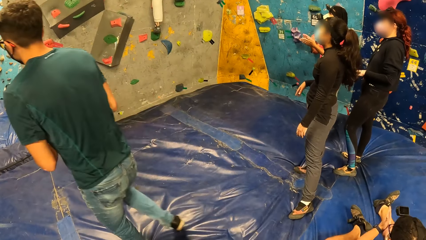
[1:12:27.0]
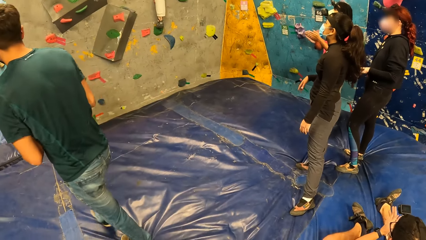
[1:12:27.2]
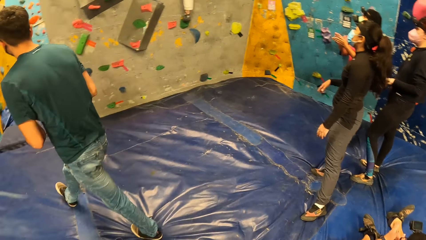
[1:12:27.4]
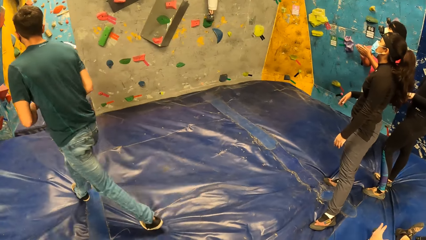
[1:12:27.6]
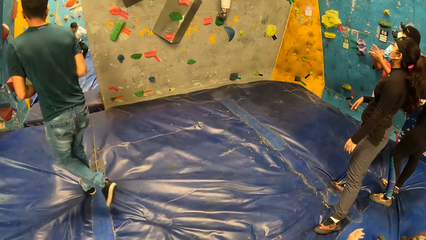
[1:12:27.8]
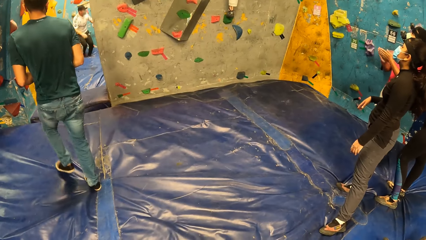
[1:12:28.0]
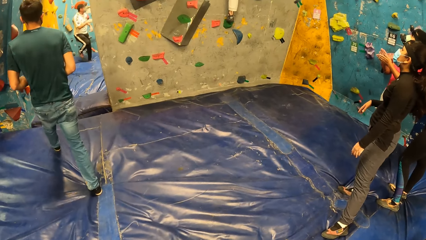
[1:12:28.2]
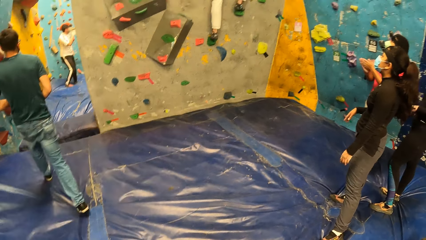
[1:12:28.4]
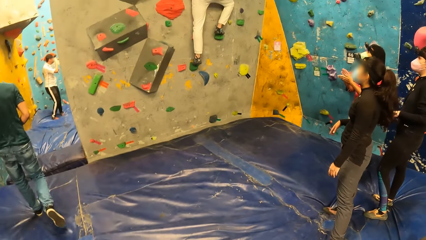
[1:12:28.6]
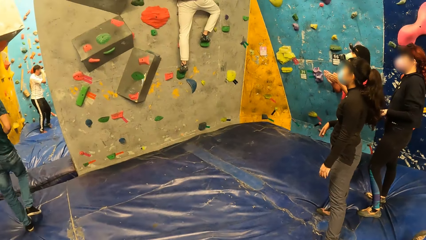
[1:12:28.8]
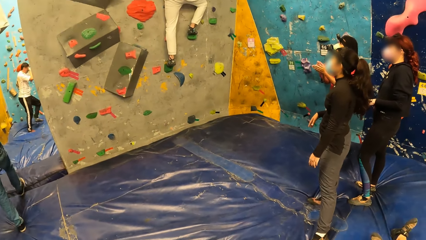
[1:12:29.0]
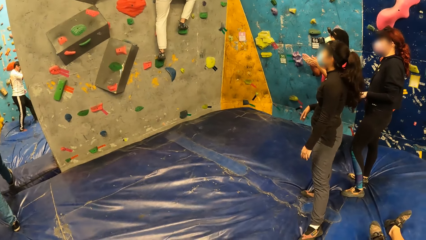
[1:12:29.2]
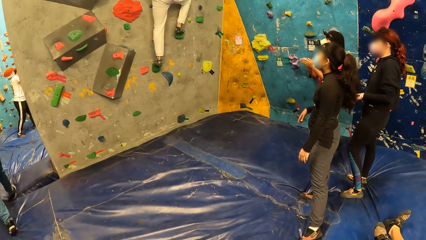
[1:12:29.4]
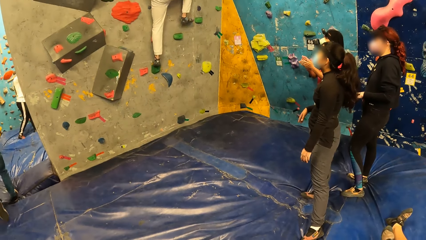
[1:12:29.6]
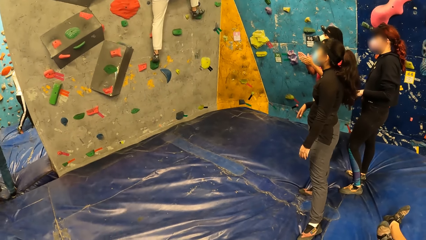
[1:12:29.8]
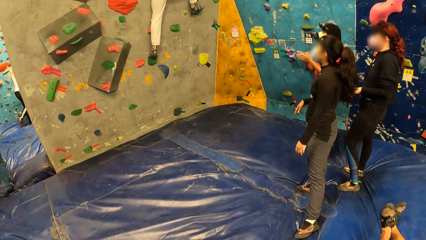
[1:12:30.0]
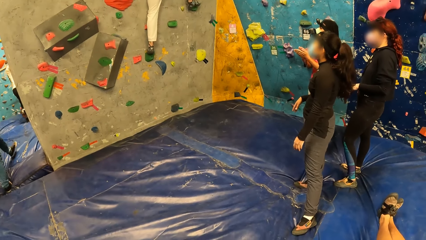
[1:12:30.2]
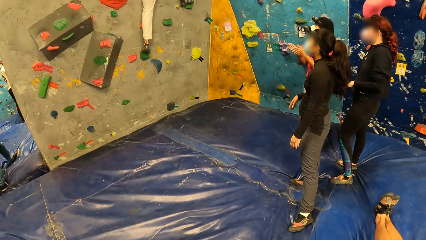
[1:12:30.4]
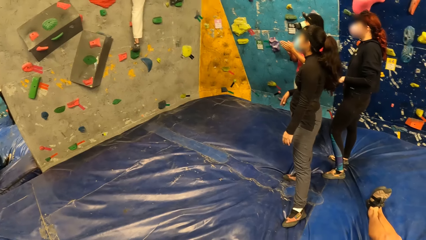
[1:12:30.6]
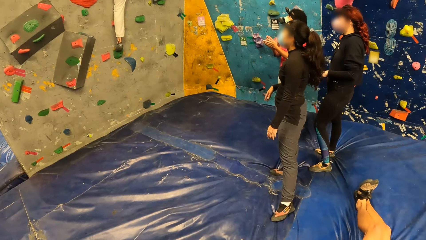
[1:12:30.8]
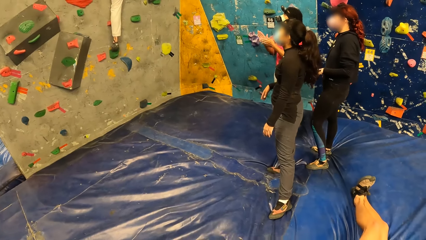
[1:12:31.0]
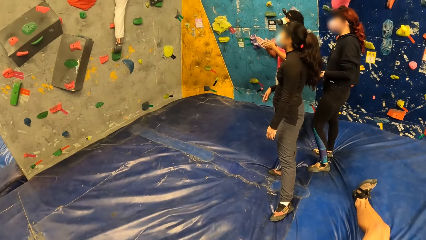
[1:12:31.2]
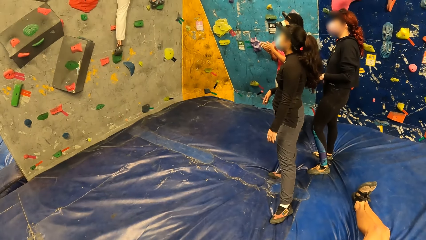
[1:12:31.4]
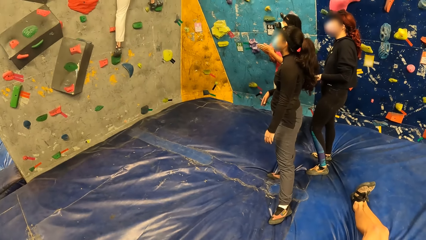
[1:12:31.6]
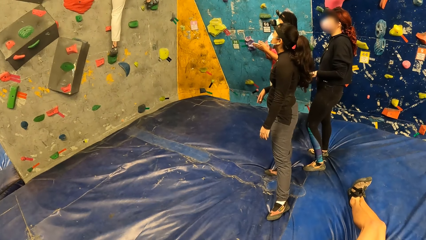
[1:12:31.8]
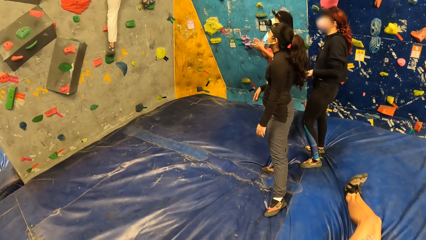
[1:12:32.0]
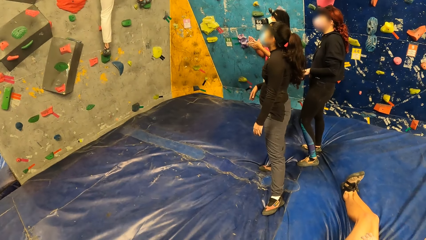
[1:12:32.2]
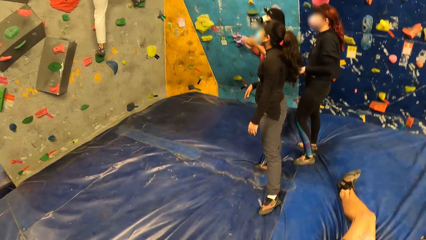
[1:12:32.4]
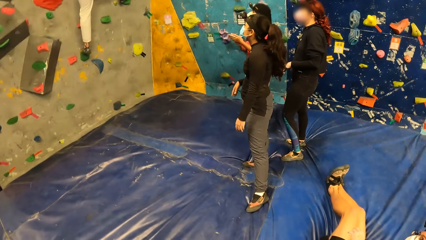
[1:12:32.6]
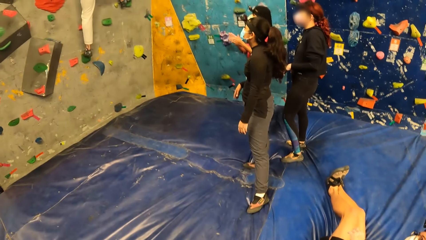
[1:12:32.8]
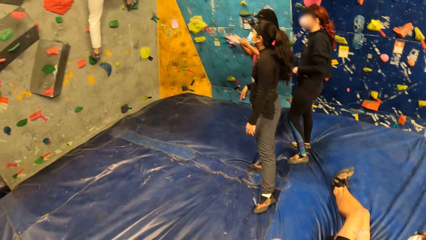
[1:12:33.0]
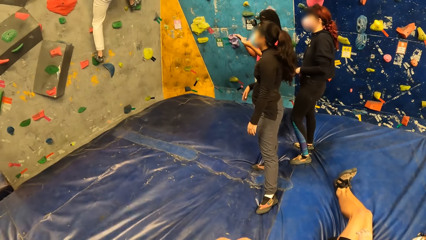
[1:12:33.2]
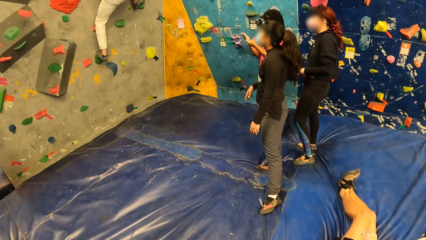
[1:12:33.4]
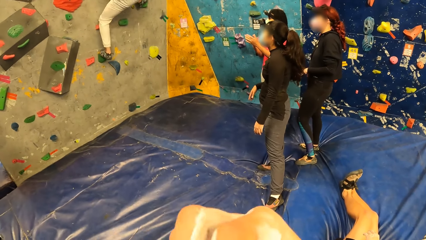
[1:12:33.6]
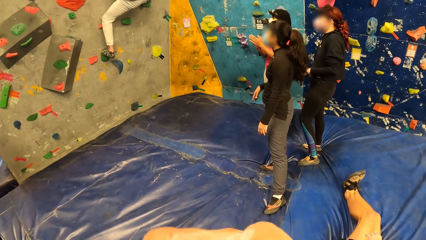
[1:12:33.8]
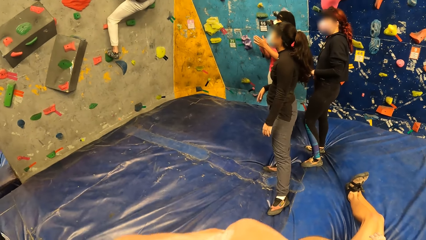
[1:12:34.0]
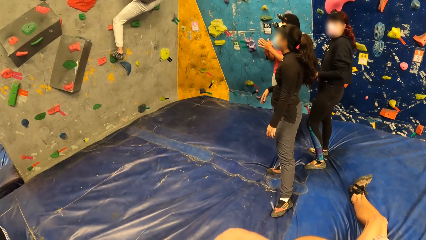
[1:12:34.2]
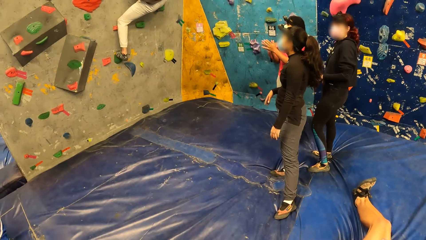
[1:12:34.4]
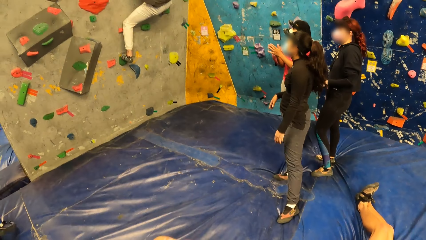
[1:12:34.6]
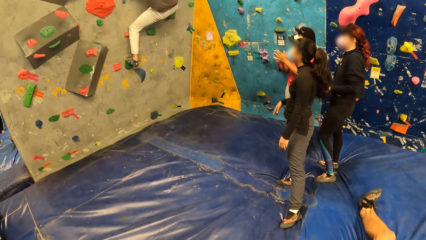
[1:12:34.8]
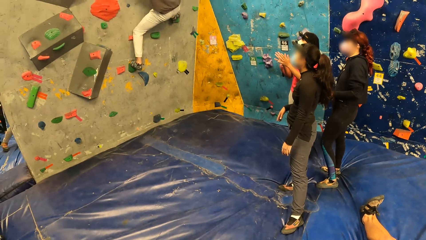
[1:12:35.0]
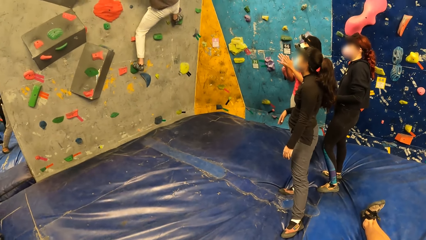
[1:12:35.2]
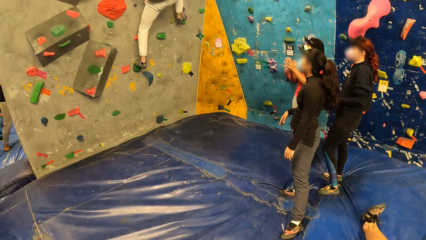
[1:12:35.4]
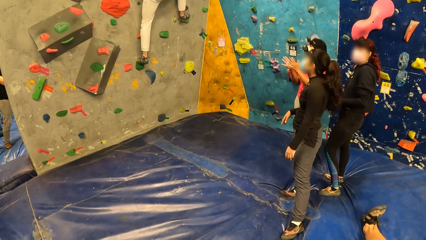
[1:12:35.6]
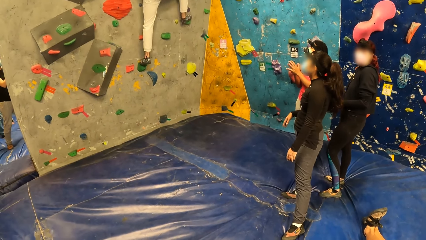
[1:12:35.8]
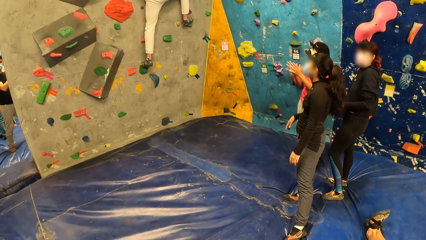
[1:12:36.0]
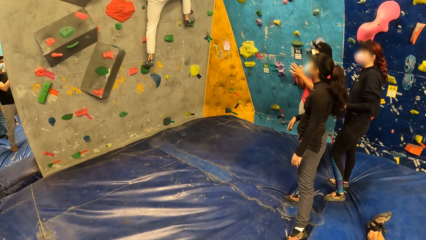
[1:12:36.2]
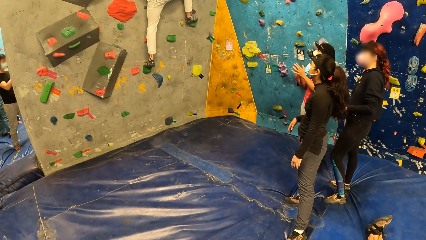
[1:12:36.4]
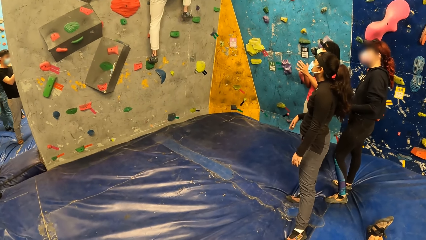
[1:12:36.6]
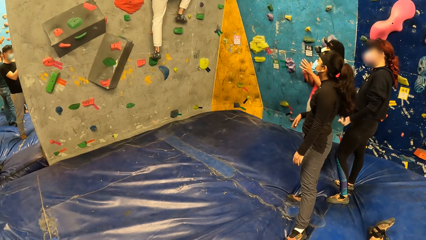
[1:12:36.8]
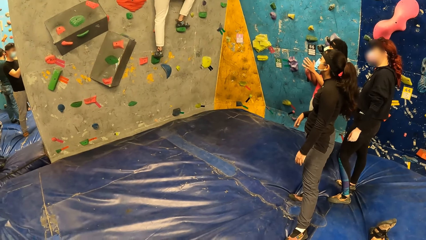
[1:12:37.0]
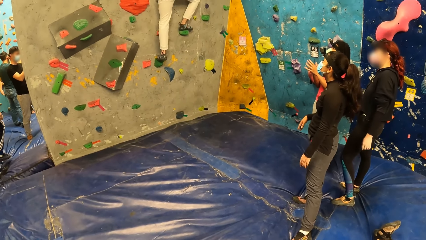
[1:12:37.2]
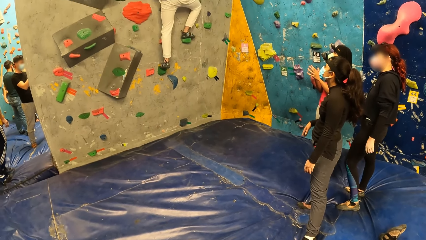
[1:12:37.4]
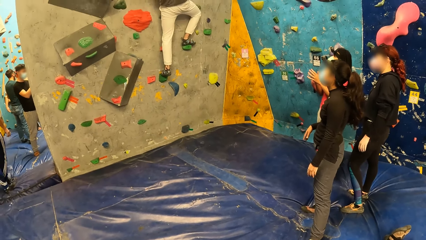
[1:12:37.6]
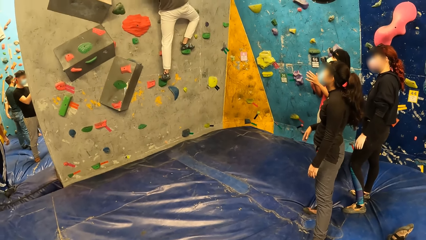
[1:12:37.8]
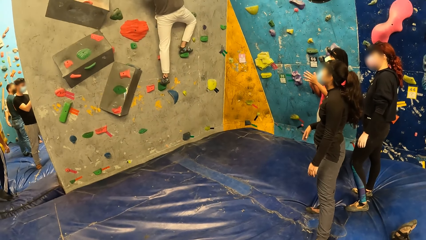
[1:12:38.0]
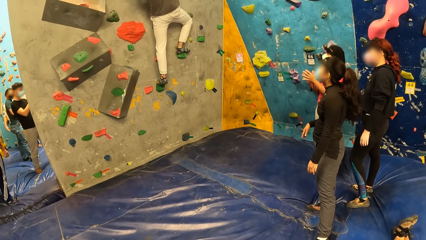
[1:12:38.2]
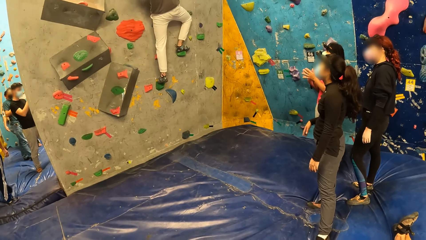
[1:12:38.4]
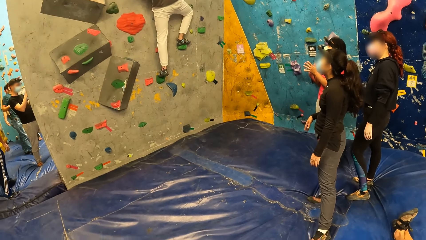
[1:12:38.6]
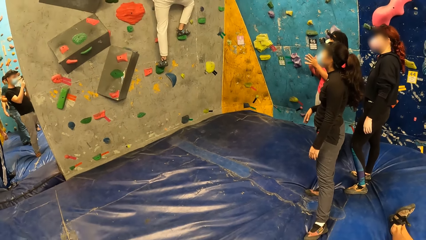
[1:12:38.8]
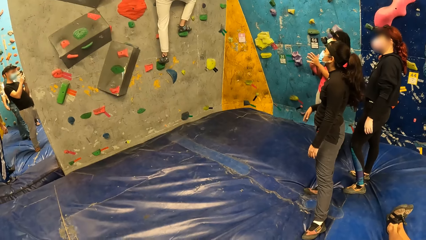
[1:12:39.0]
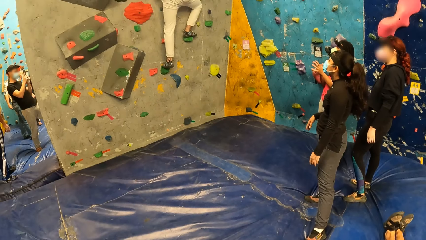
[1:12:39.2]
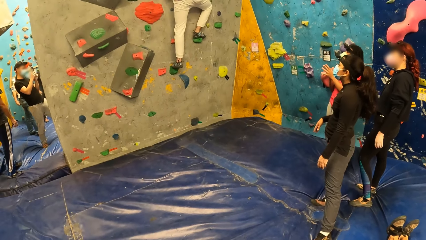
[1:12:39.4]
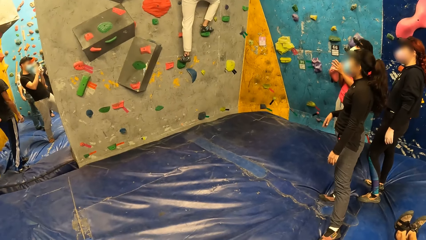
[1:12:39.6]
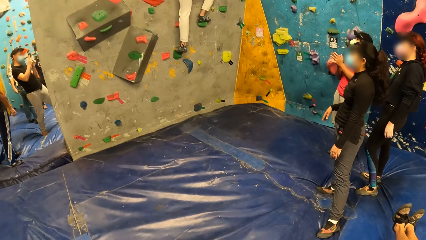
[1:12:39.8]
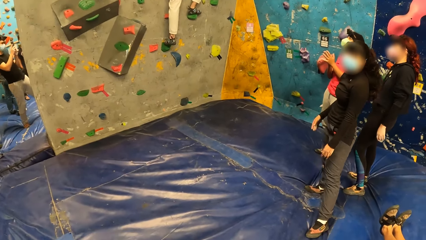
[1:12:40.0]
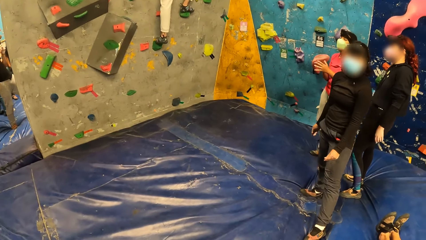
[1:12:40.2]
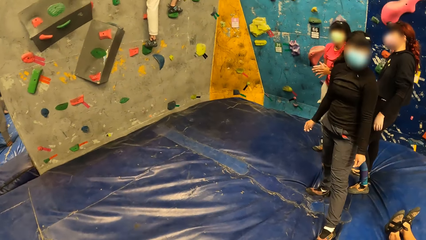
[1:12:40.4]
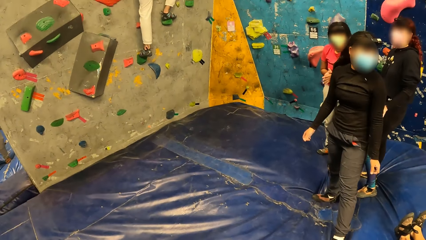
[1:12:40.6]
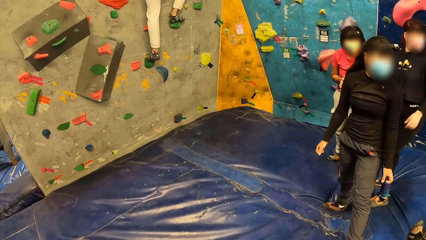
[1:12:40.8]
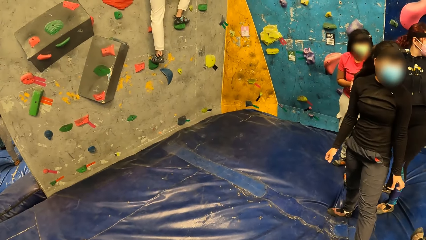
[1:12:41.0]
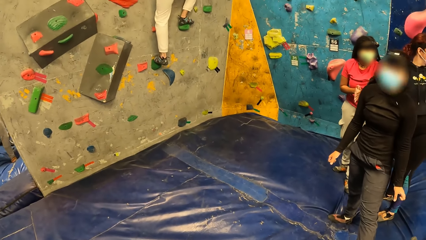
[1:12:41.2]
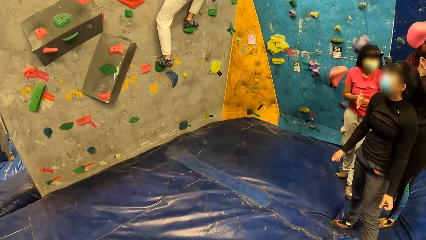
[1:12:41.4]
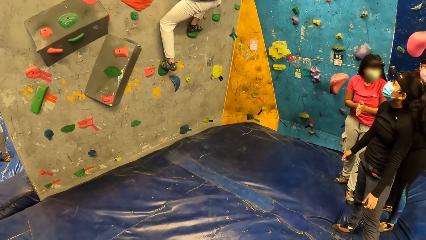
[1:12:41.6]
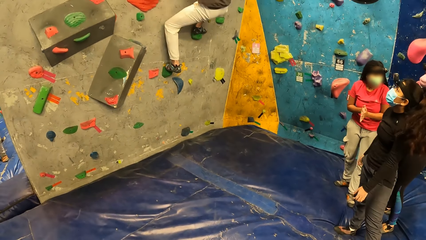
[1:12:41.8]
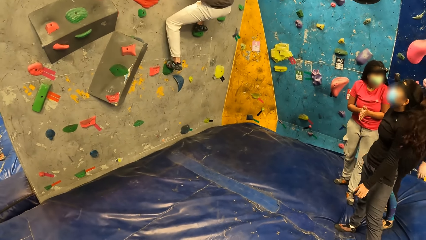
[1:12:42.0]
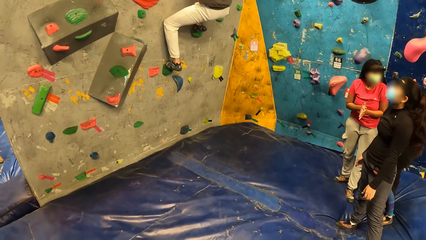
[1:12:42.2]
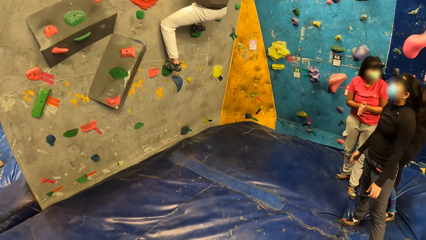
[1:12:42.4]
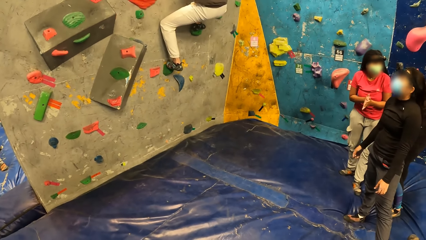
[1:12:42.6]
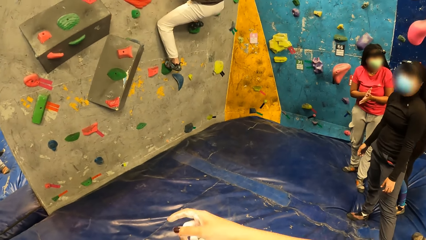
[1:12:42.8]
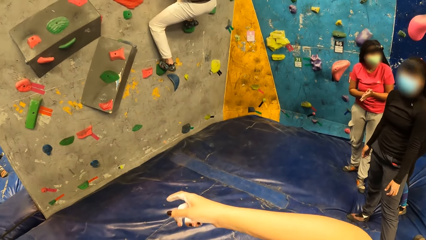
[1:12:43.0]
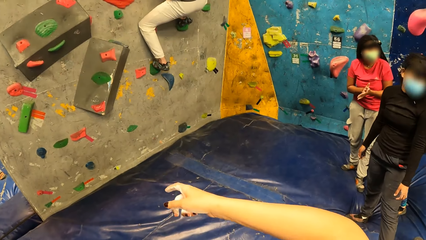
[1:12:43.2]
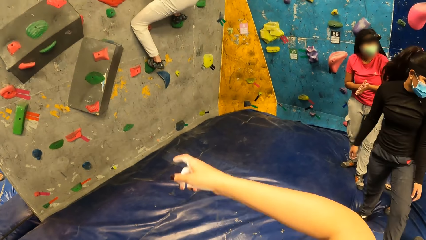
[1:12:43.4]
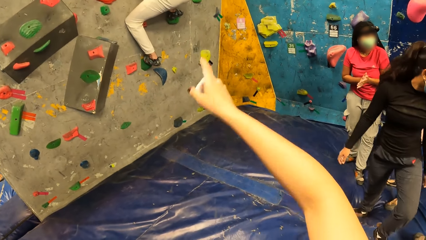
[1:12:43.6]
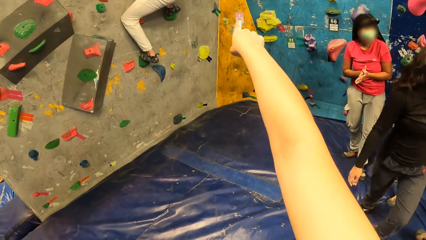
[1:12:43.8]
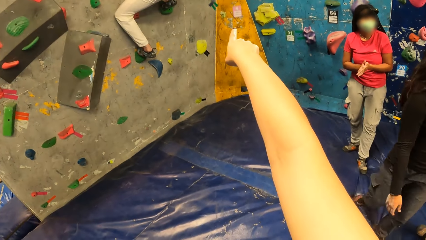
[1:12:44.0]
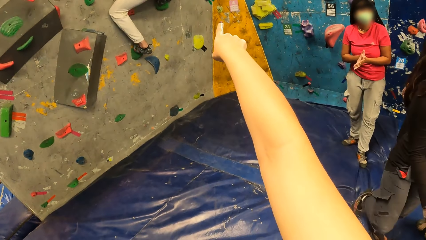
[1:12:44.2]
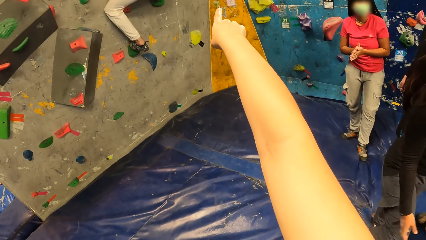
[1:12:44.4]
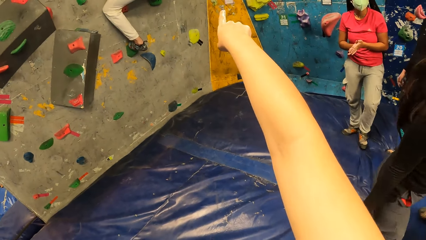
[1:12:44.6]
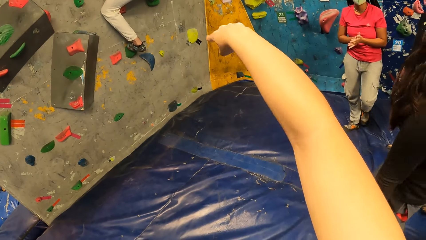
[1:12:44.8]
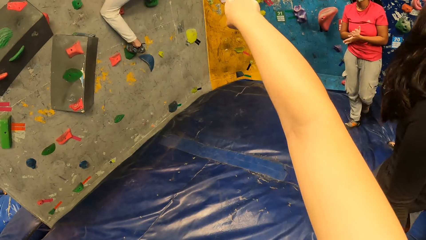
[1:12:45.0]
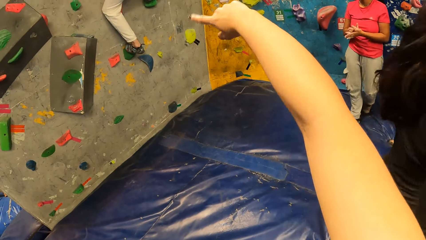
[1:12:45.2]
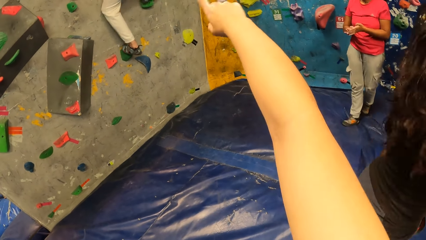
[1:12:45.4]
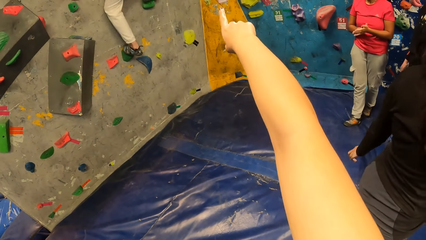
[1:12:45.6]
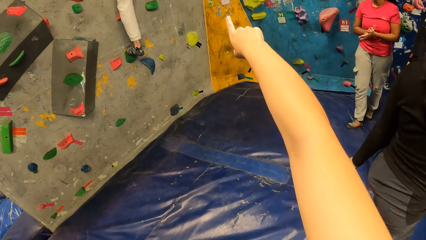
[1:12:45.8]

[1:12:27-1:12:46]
The man walks to a bouldering room. The camera wearer looks around. He interacts with another man on a bouldering wall. He raises his hands.
